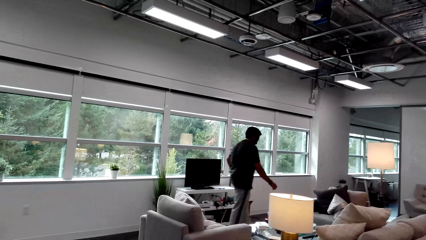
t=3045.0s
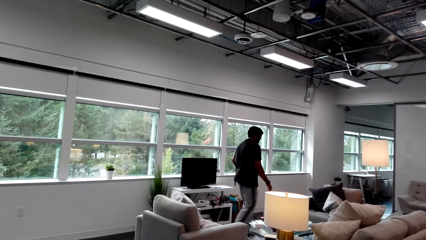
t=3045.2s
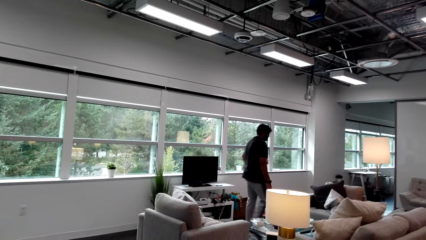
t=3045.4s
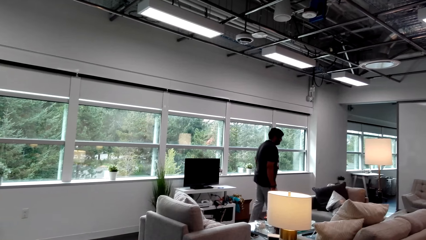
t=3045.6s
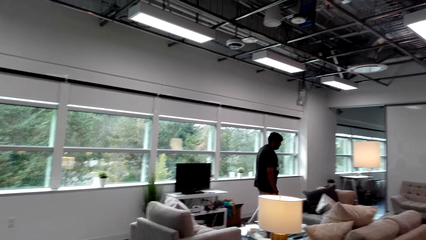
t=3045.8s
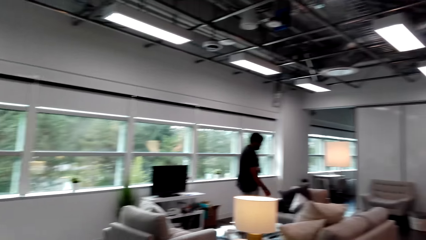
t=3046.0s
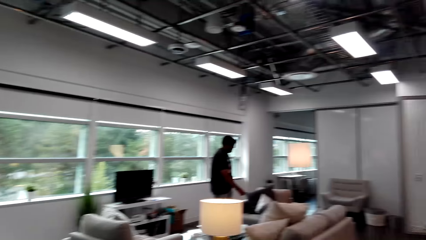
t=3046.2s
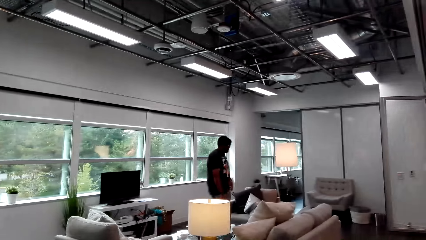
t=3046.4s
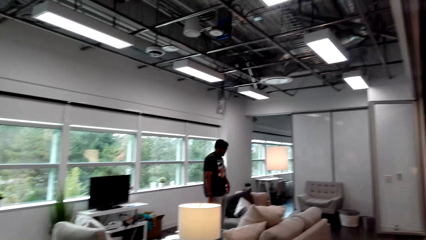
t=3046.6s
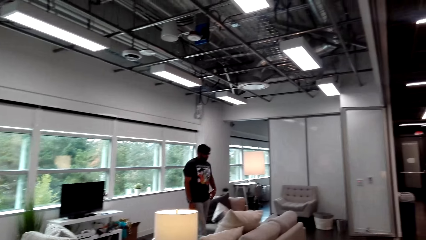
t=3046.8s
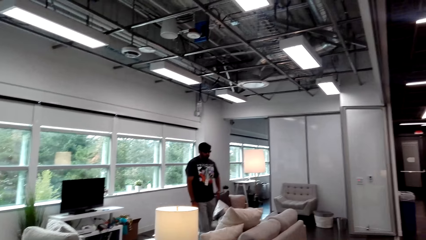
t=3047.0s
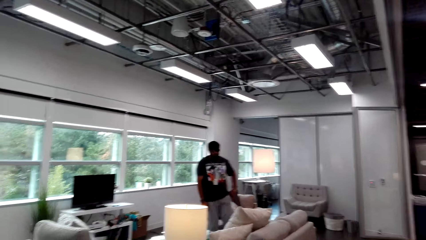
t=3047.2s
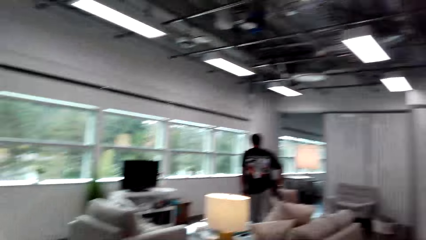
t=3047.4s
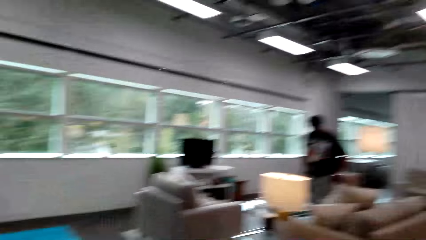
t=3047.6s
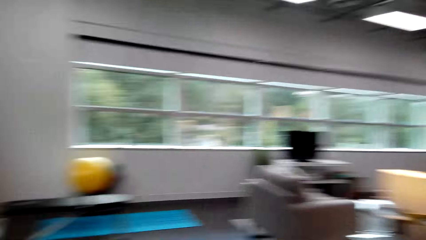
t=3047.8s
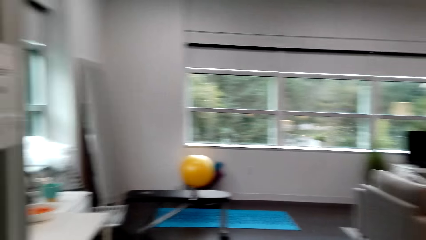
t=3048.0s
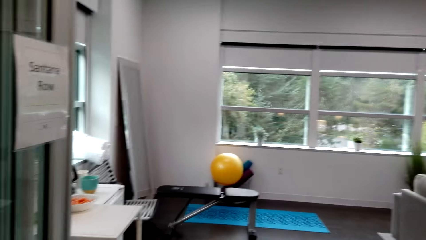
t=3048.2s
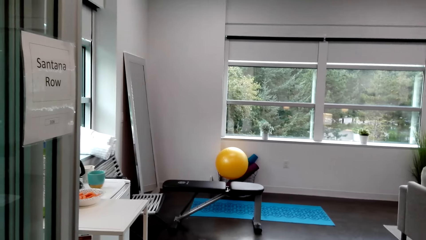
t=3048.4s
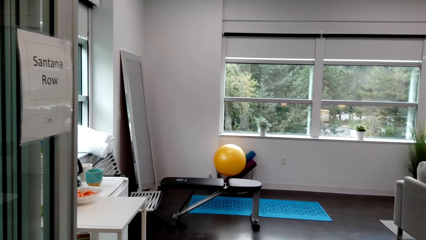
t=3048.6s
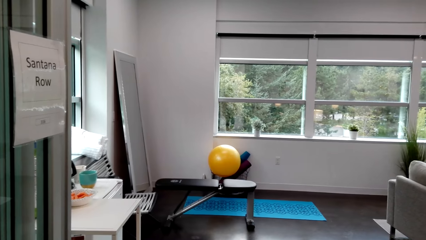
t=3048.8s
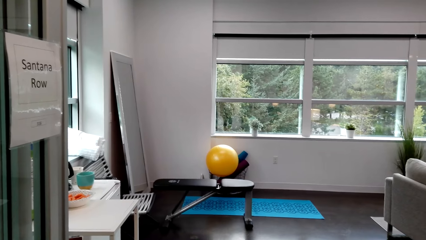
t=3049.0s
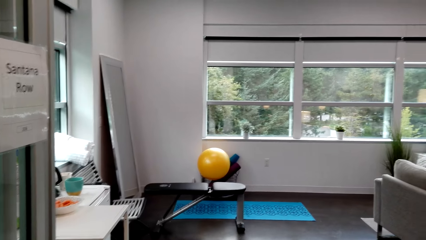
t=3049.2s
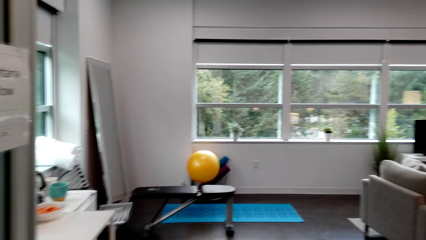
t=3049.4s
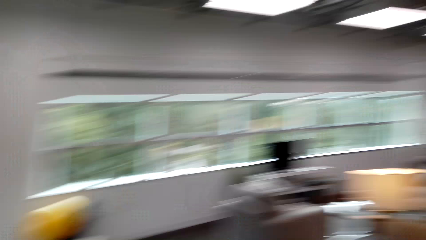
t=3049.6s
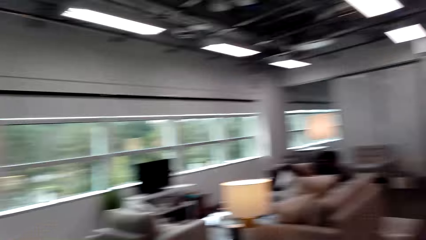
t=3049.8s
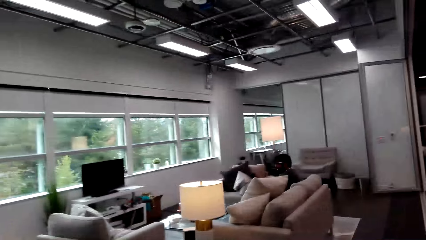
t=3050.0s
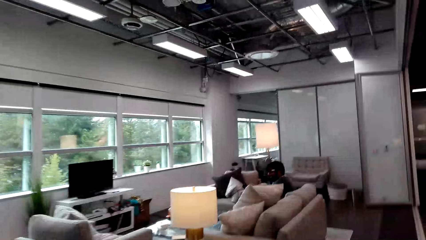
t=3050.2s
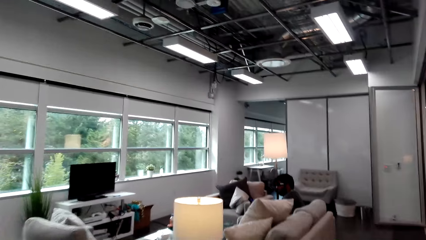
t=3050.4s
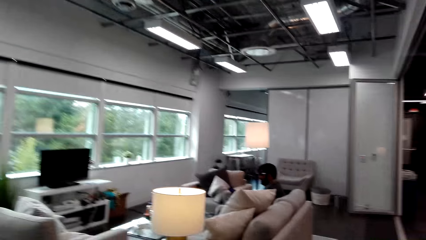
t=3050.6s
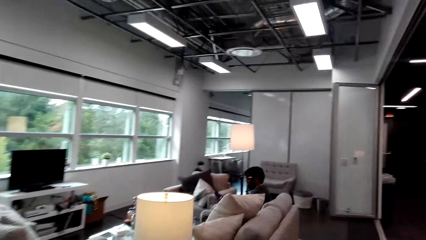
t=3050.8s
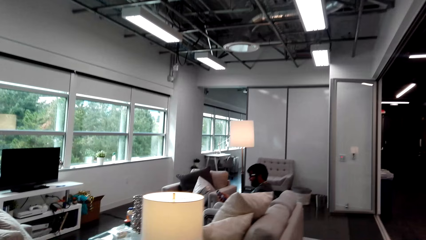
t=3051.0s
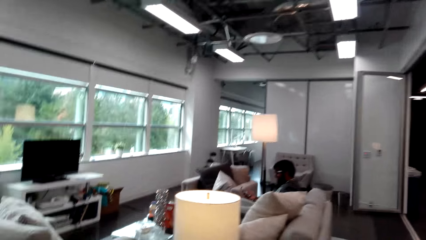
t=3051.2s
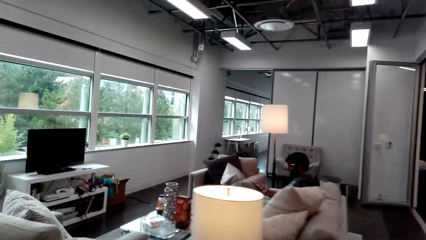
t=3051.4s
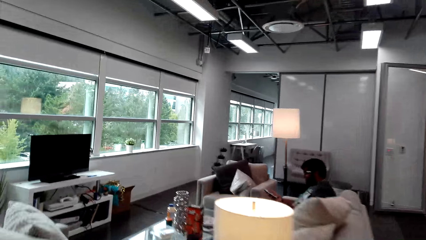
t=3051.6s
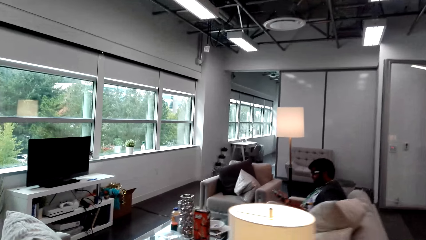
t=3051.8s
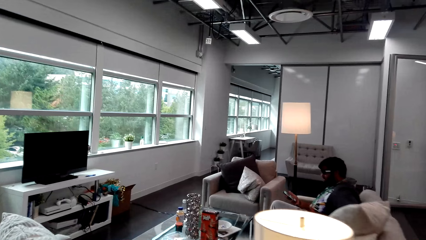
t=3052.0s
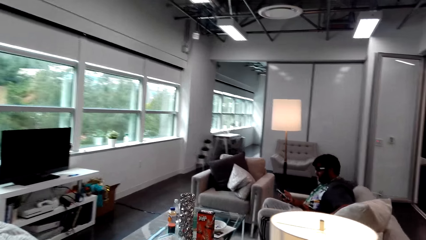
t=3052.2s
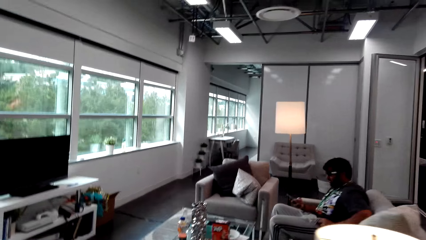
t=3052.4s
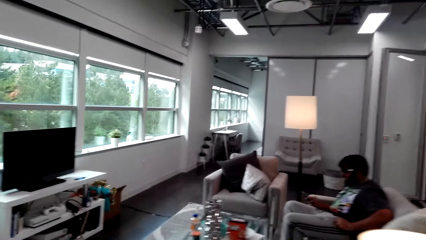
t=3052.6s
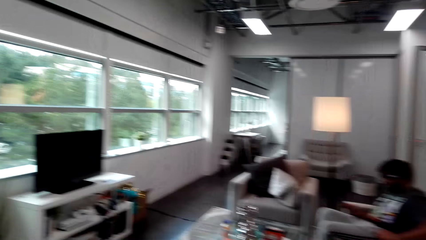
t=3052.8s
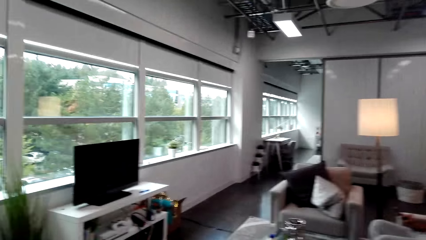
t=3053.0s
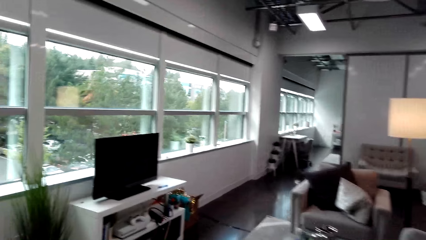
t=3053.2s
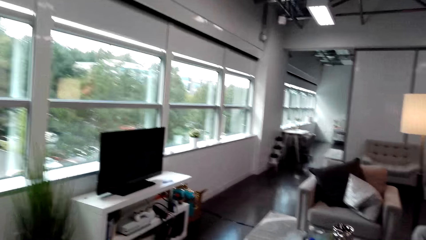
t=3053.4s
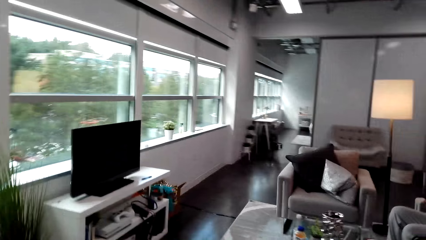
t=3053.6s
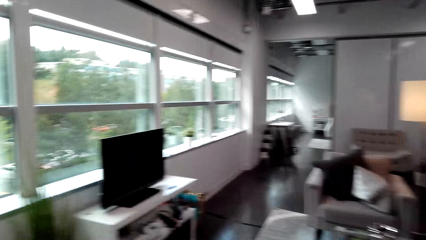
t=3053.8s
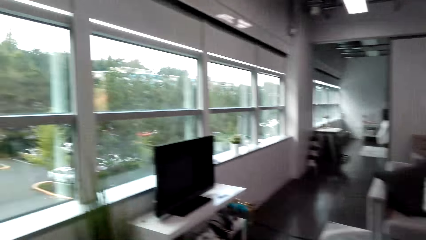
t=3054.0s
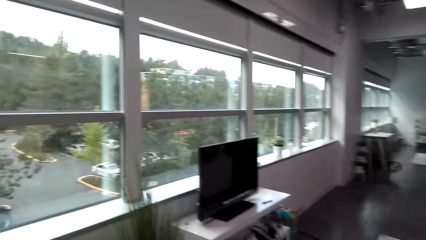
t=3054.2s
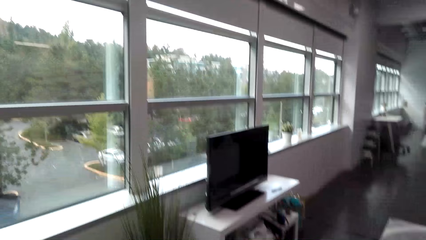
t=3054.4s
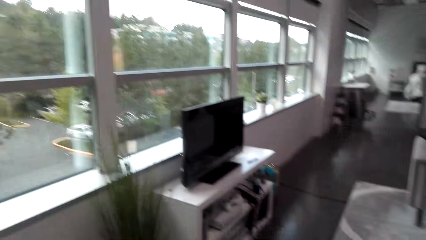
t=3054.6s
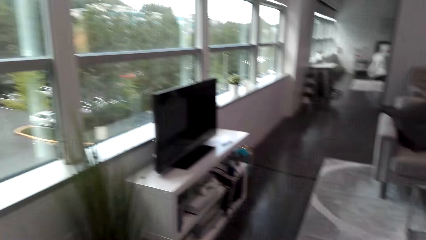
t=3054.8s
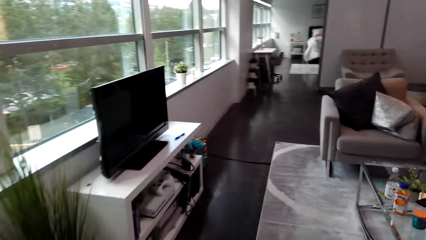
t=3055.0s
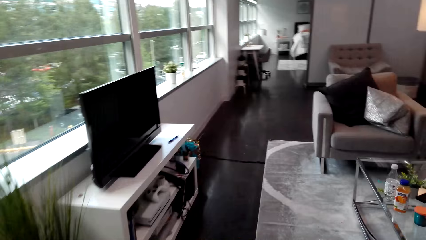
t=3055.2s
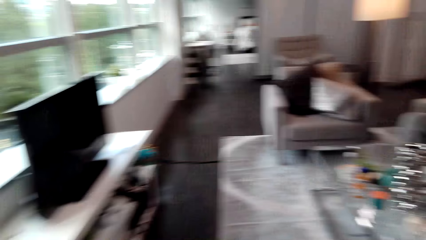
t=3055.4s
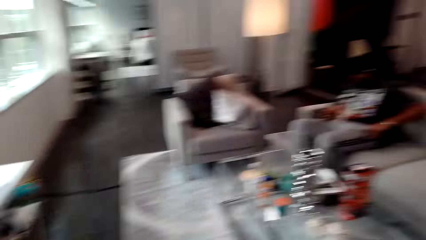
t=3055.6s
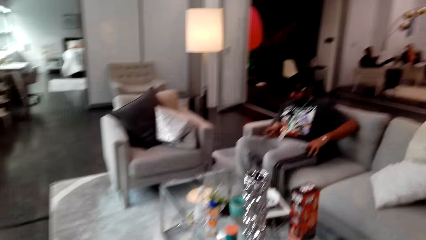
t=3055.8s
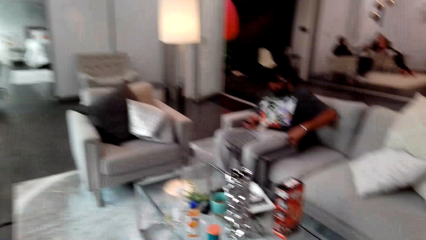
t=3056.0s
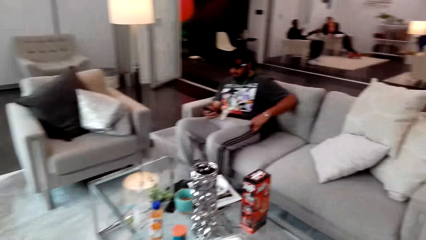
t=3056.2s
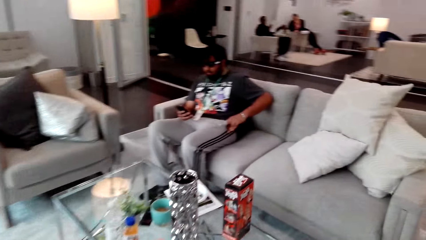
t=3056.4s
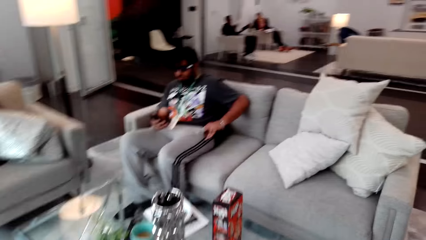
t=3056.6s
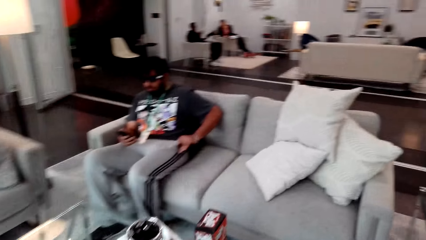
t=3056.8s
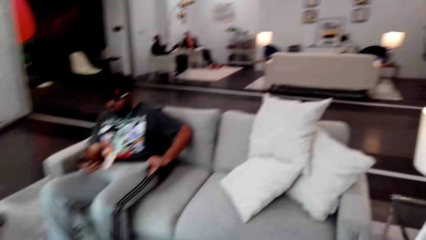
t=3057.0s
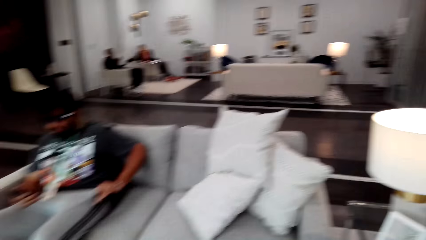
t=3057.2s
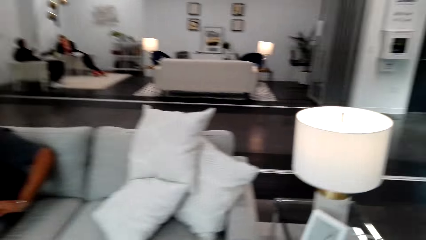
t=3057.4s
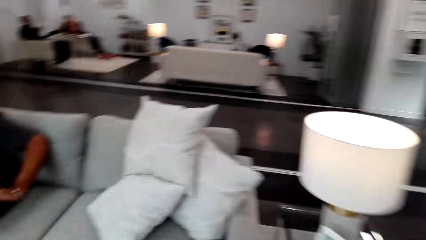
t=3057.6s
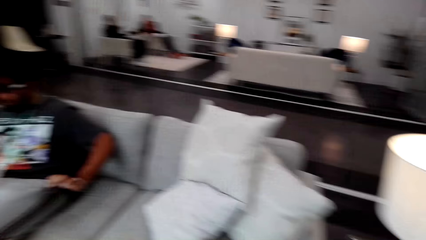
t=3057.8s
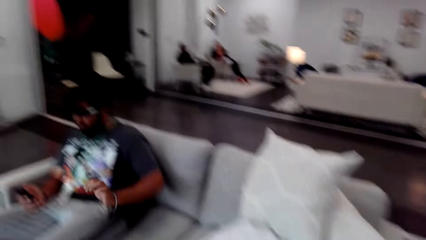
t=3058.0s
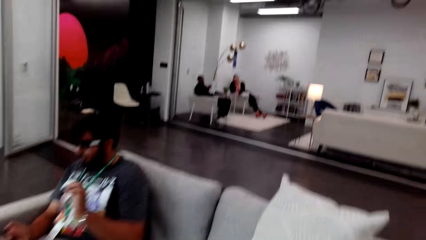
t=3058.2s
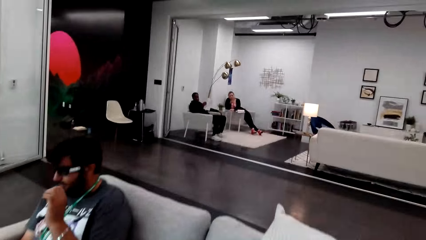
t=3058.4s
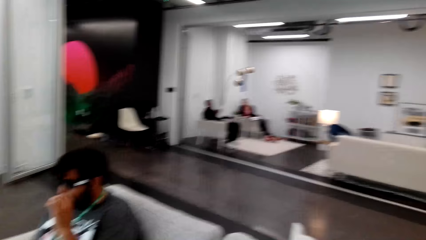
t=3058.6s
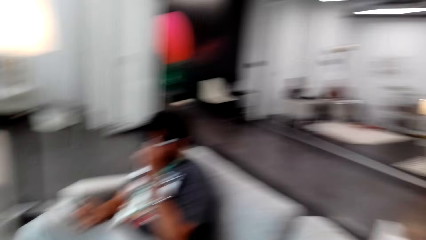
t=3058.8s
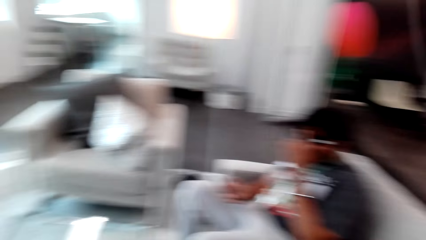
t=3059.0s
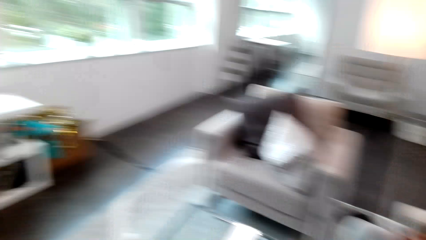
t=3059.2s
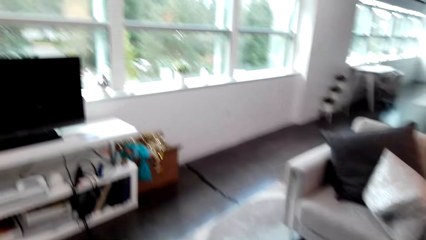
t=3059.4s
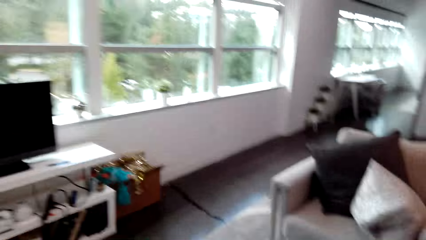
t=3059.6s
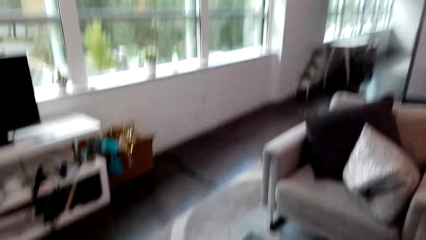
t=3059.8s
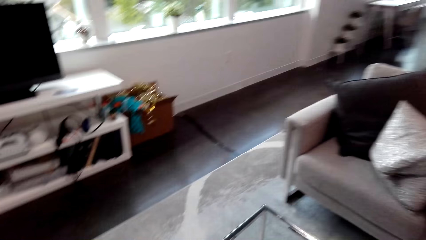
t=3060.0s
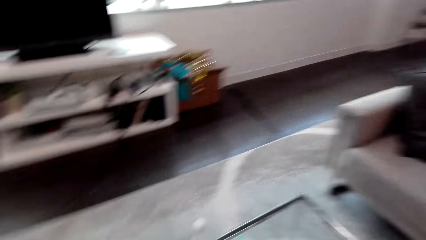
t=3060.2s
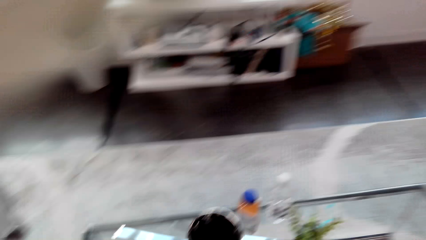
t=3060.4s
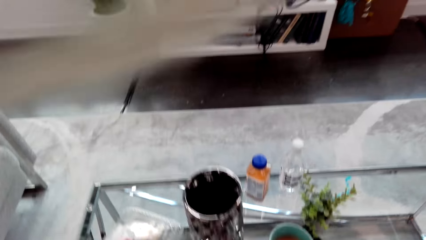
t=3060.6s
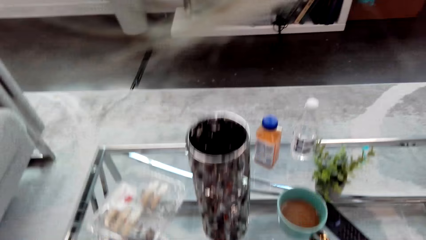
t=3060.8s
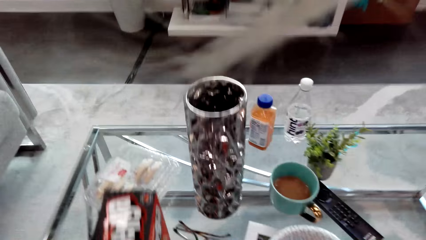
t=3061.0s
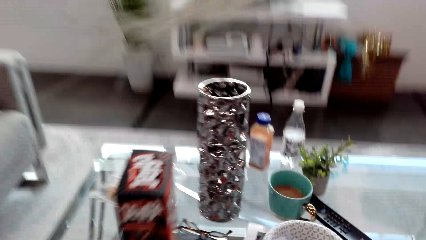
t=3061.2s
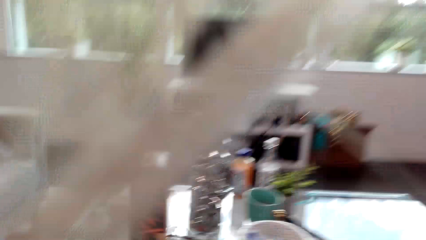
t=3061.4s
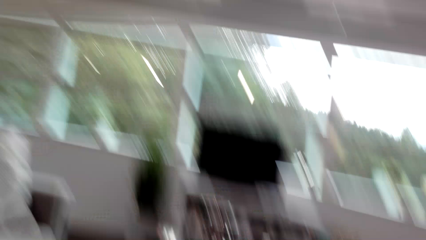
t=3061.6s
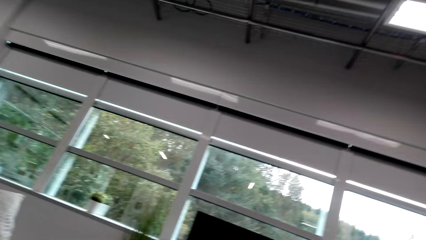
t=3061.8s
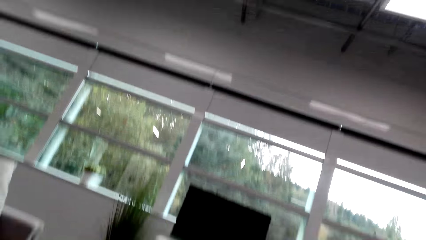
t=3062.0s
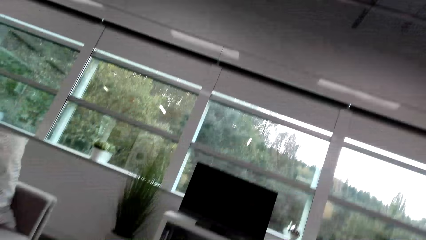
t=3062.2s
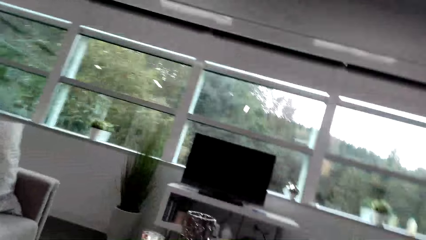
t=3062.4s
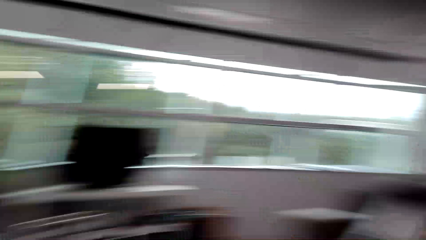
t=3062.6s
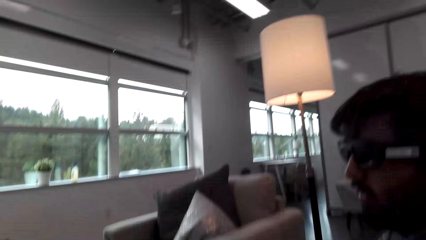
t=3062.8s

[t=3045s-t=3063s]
A man sits on the sofa. The camera wearer looks around the room. They move in the room. The man operates the phone. The camera wearer walks on the floor. They sit on the chair.
